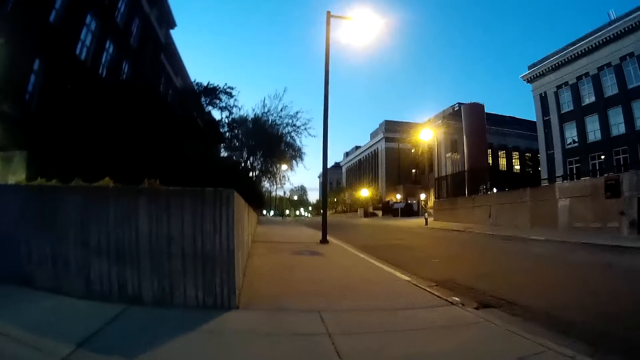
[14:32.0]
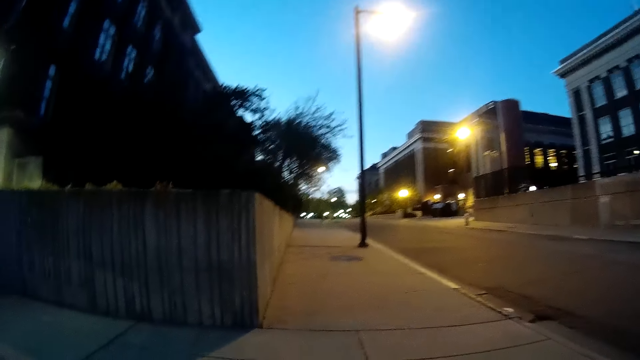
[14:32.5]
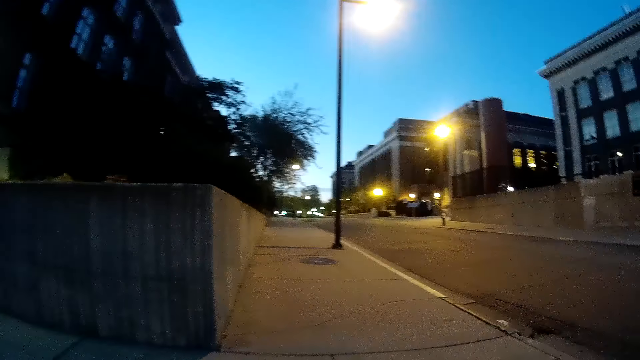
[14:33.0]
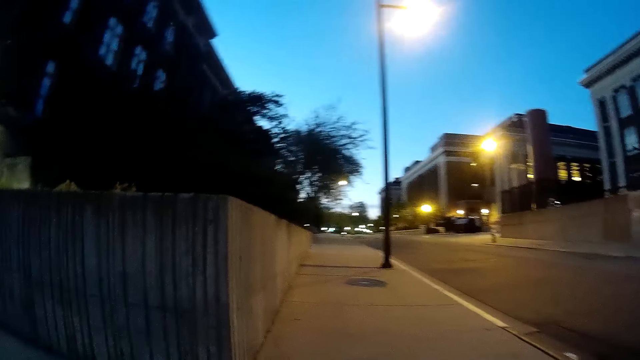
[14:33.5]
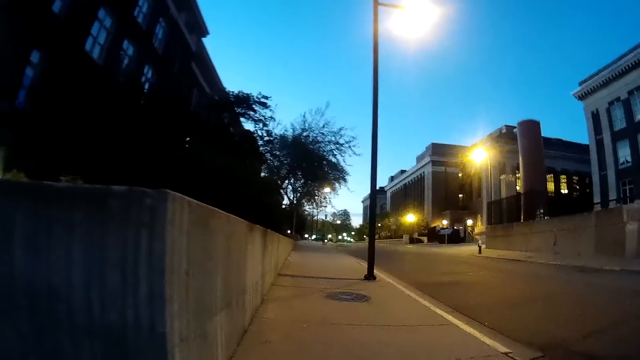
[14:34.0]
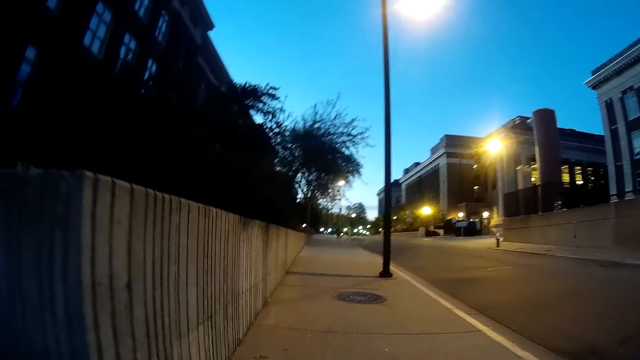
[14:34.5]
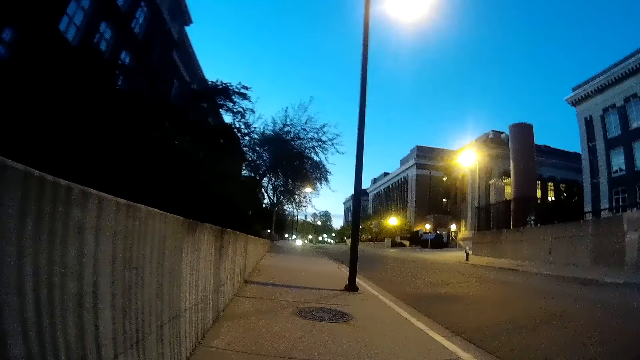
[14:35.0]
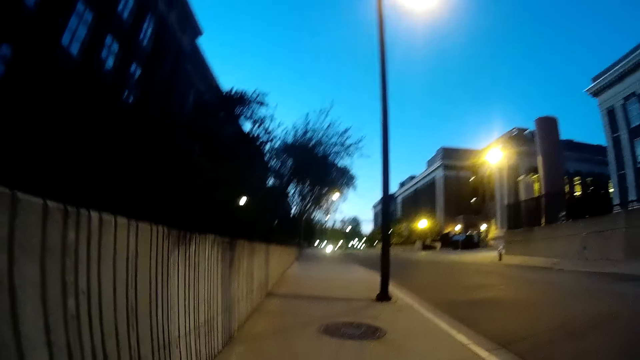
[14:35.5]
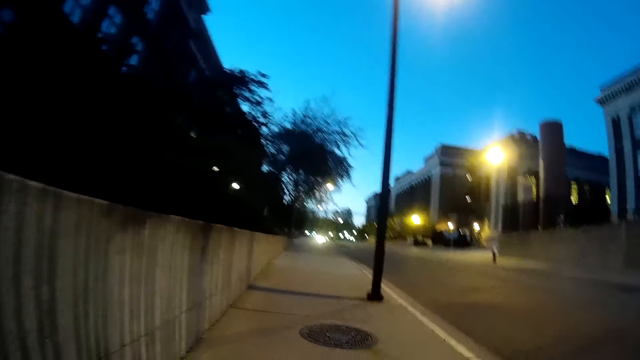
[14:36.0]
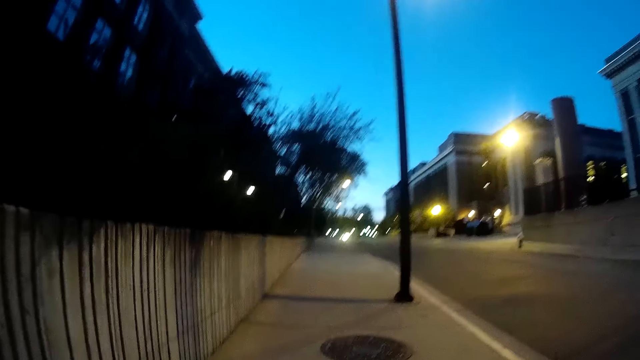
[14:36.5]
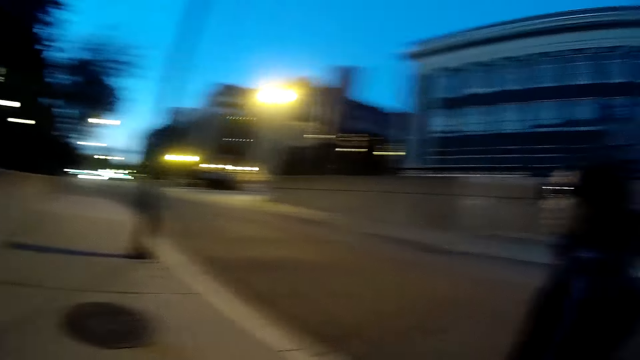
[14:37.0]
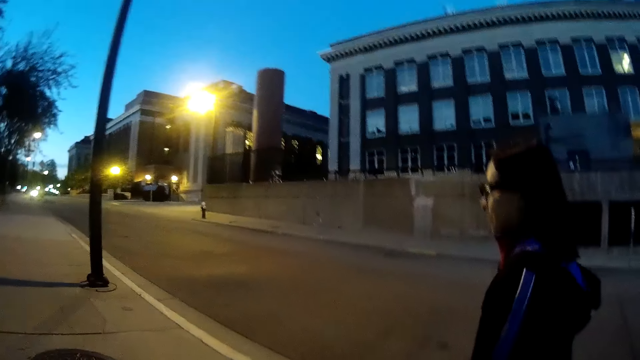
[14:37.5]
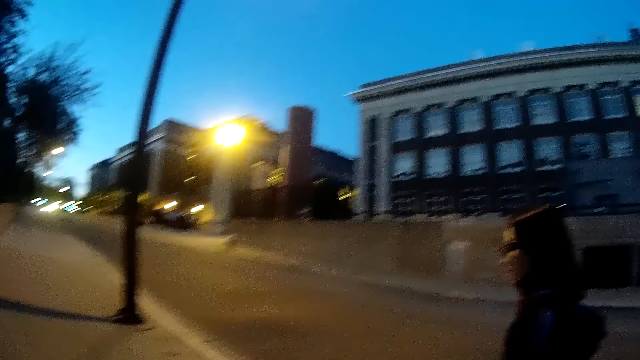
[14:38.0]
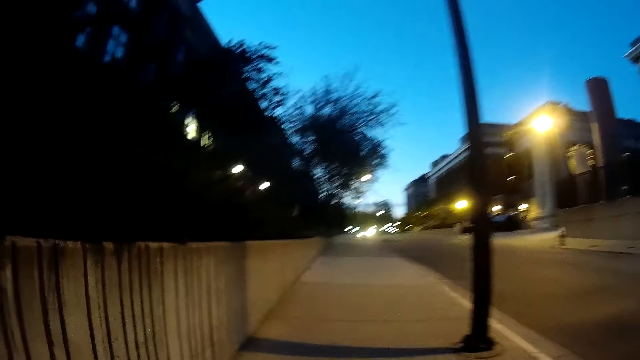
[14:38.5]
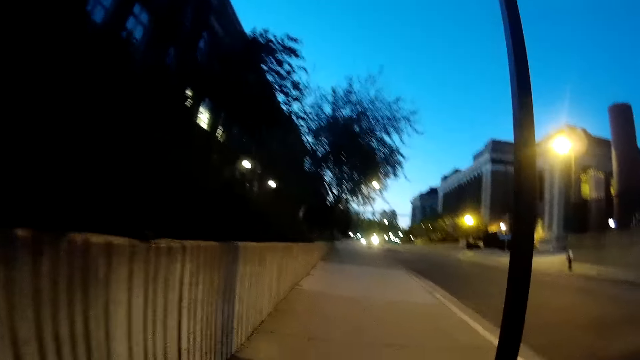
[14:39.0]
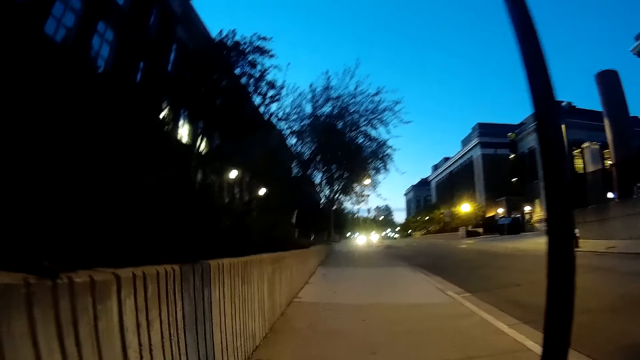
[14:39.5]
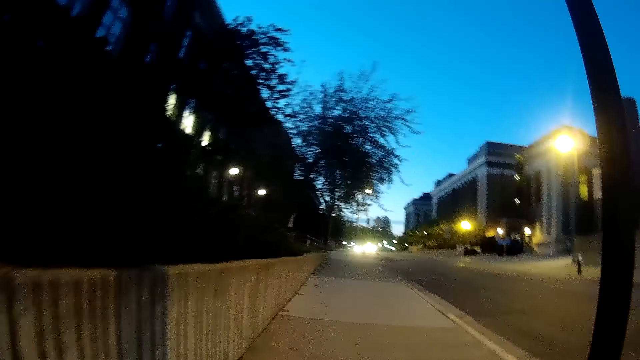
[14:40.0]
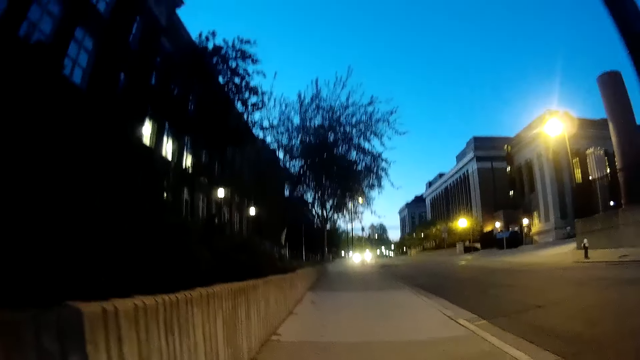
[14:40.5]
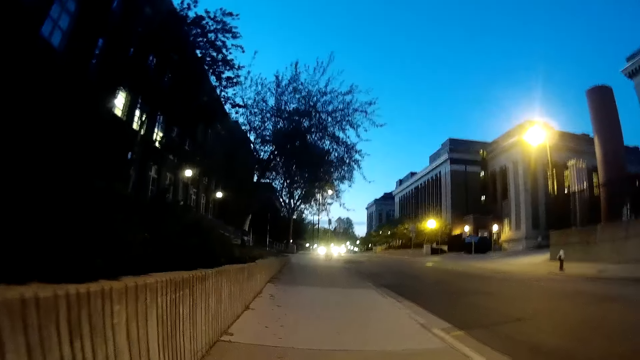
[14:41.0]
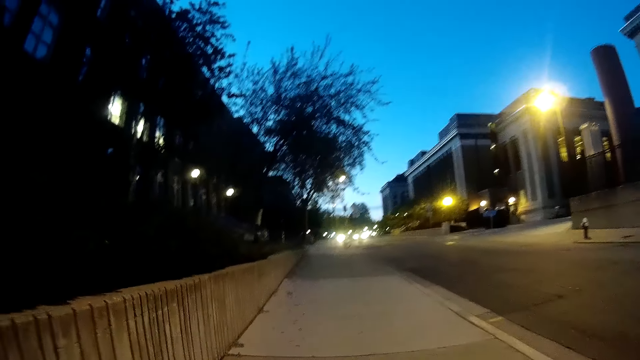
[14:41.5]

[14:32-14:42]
The camera wearer walks on a sidewalk. The woman walks on the sidewalk.

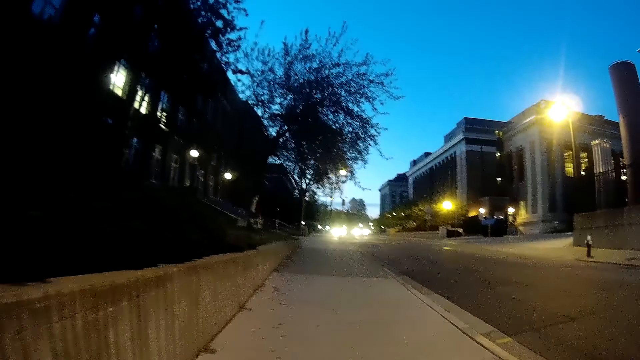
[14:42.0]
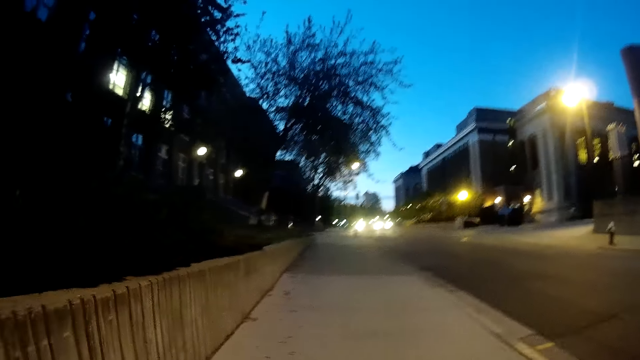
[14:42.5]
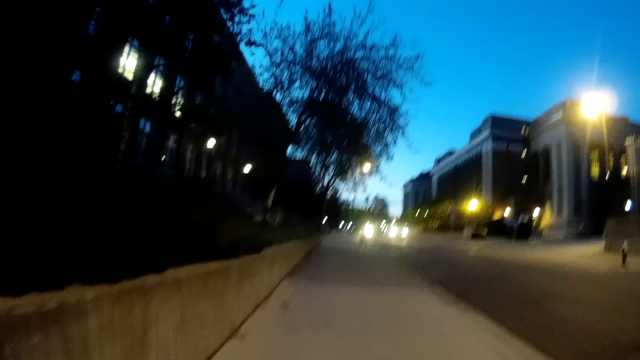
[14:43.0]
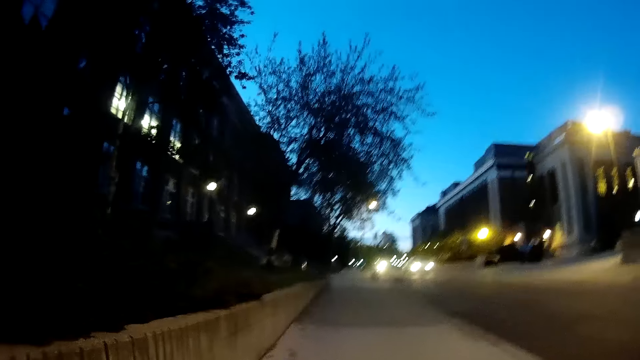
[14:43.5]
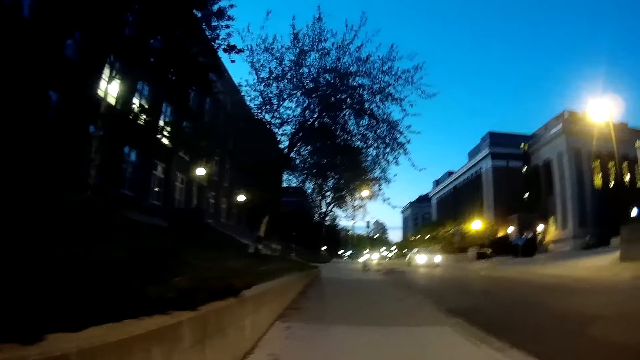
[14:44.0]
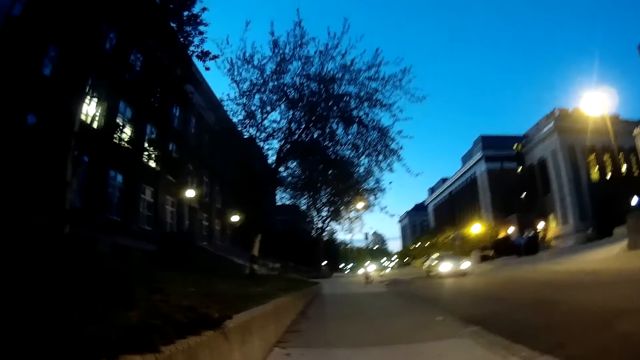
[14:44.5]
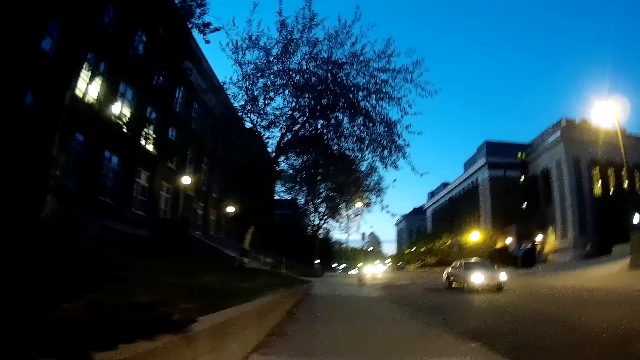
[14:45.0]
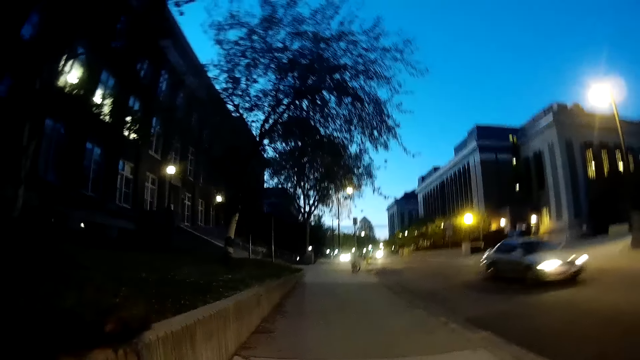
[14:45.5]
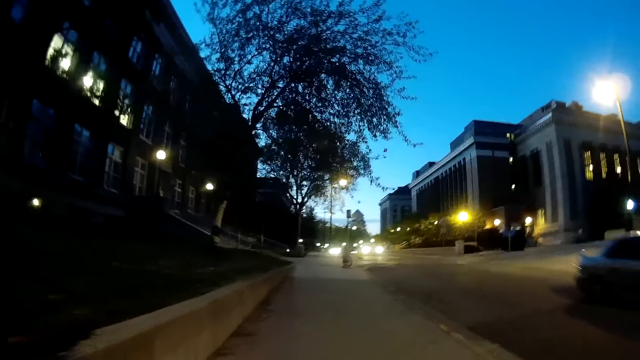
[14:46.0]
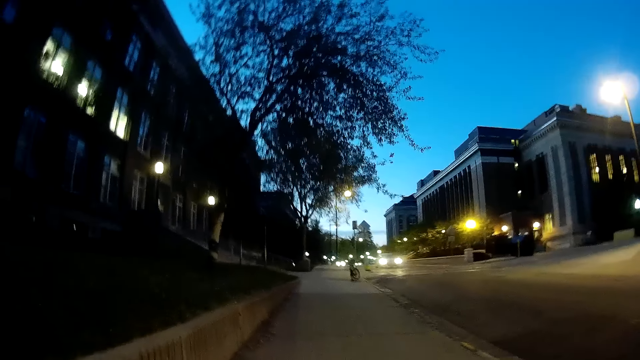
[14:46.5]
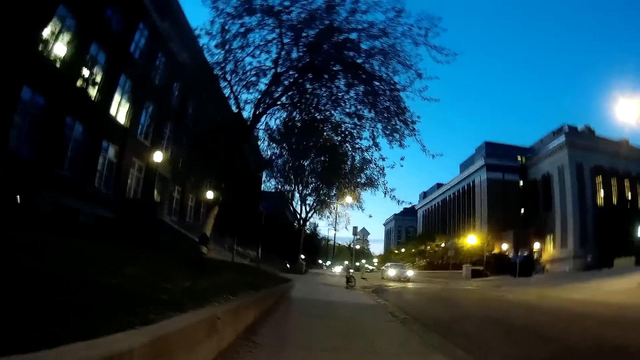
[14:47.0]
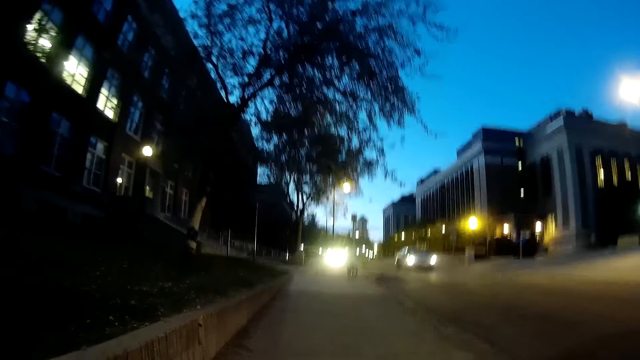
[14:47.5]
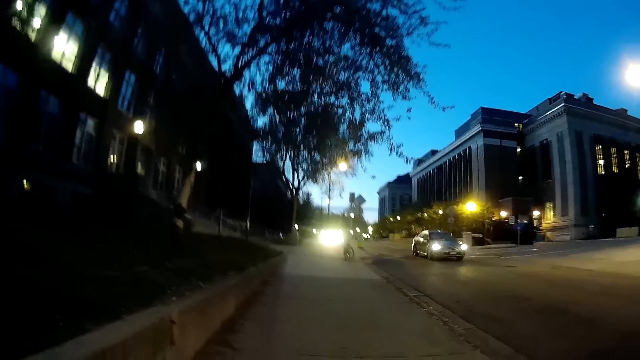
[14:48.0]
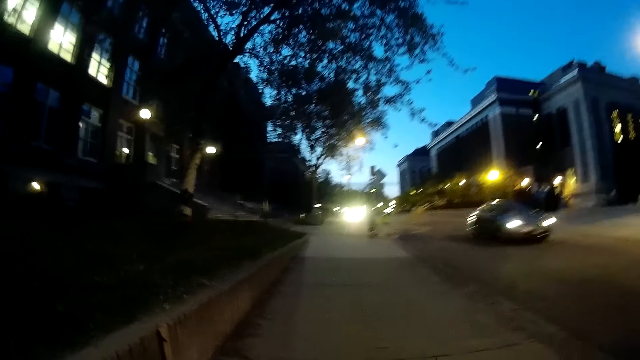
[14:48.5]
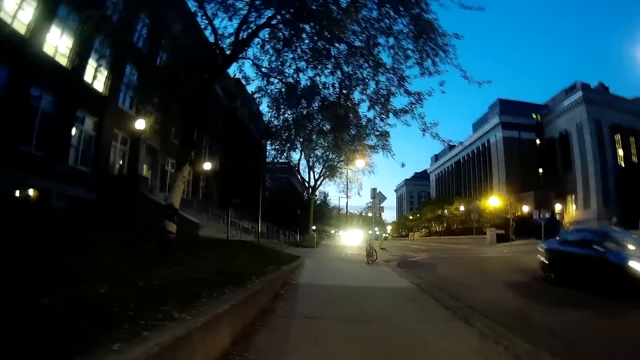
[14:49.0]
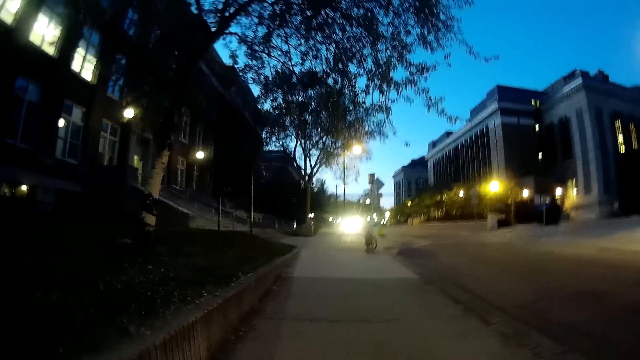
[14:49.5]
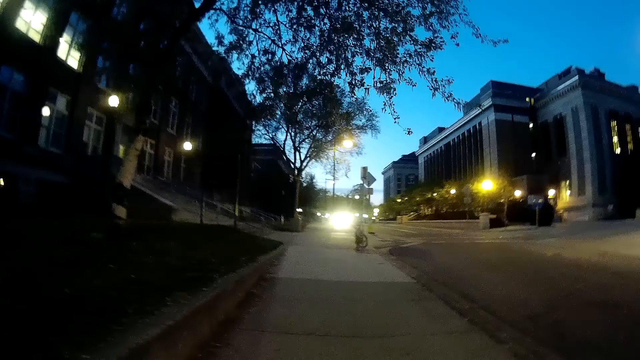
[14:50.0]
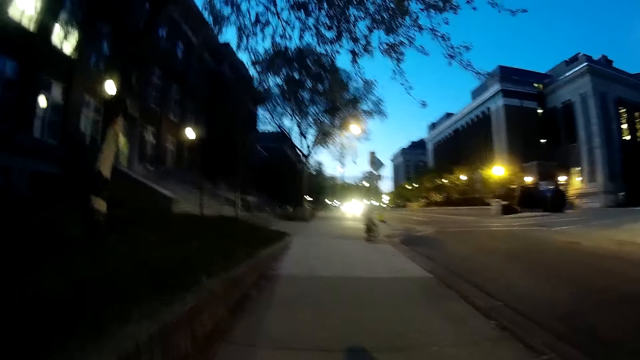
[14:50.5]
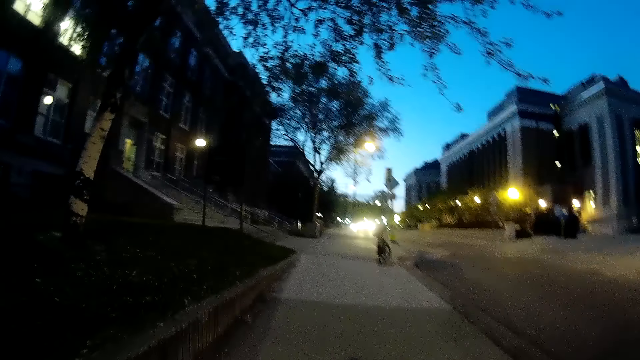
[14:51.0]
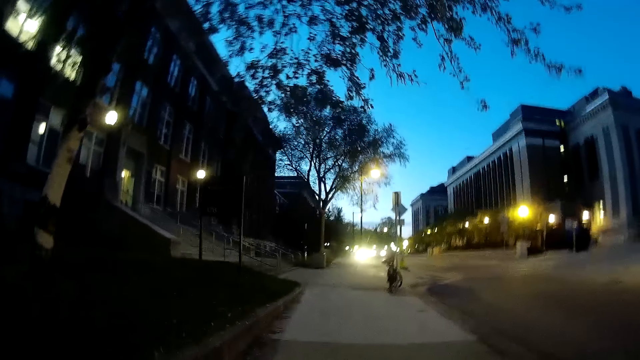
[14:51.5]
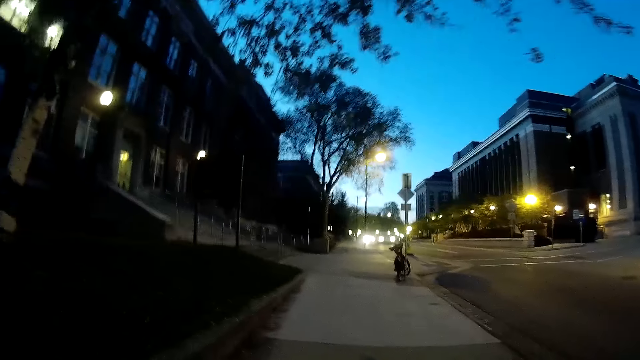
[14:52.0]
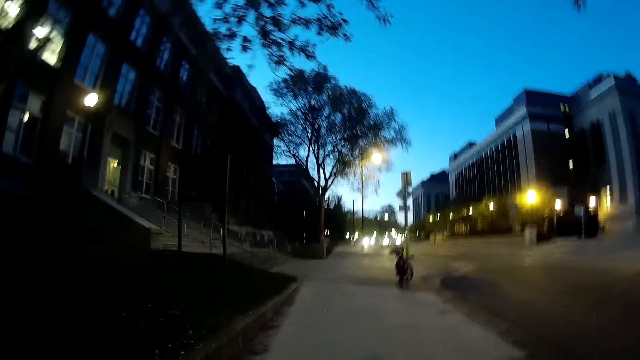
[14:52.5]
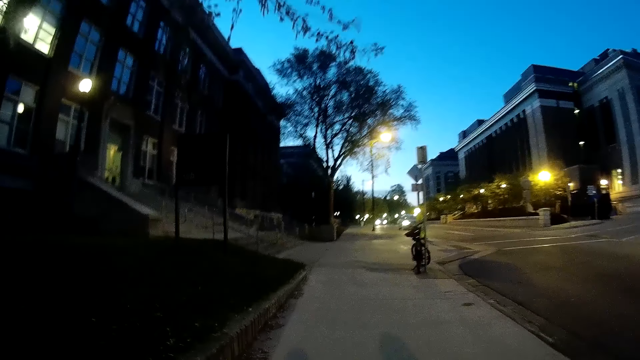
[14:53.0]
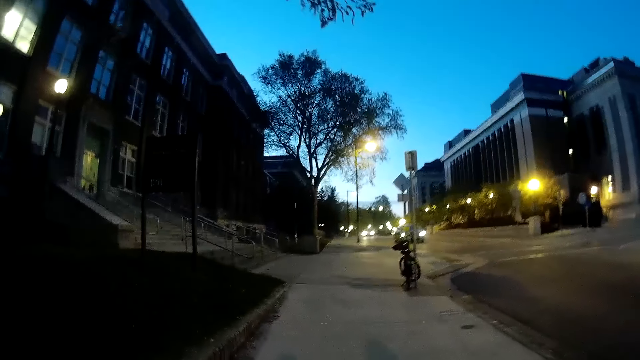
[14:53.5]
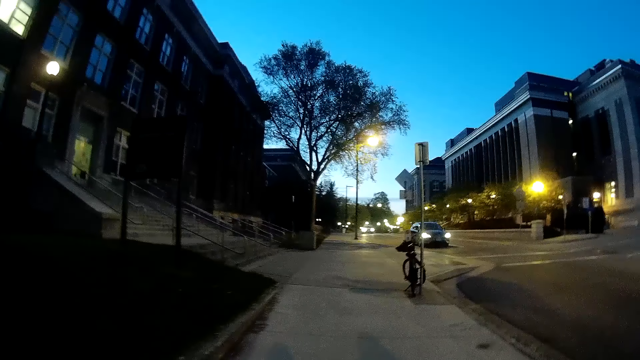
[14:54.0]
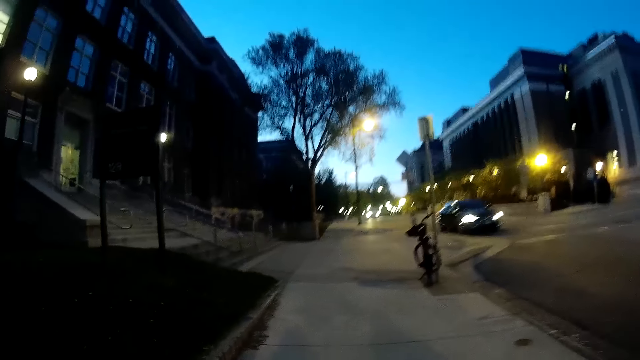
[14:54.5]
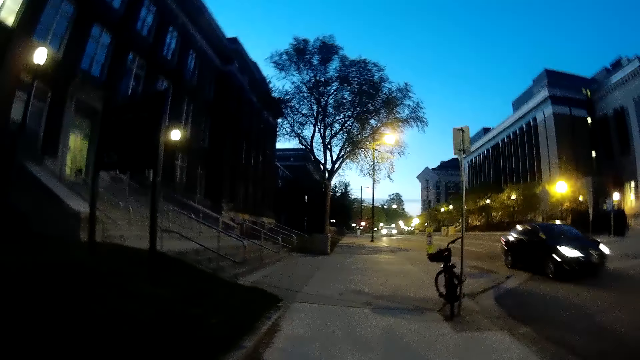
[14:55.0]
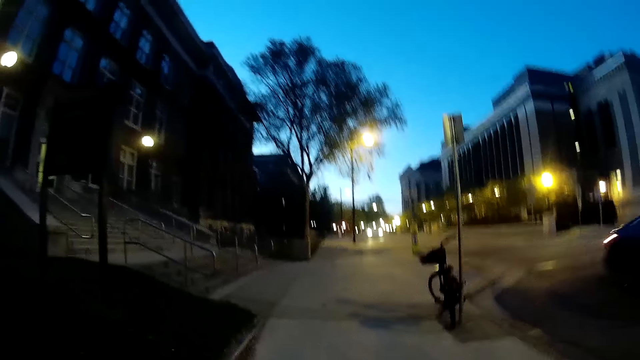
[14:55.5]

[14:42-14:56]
A silver car drives past the camera wearer on the road. A black car drives past them on the road. It drives past them on the road again.
